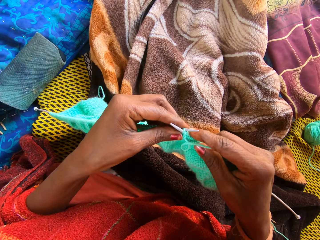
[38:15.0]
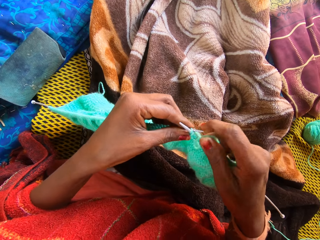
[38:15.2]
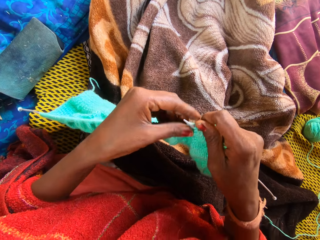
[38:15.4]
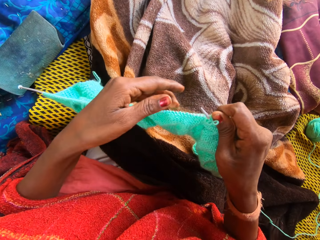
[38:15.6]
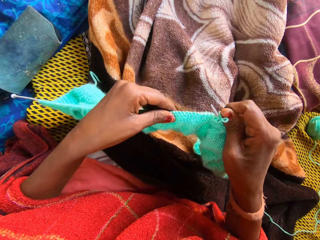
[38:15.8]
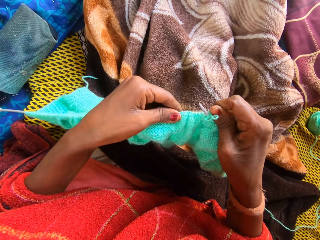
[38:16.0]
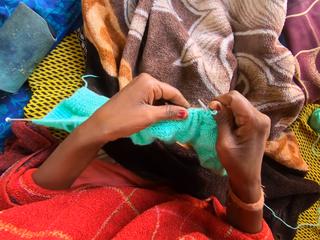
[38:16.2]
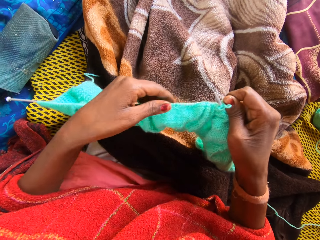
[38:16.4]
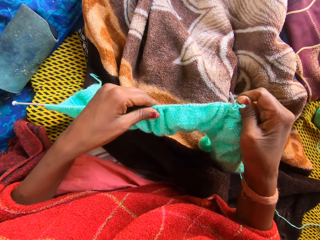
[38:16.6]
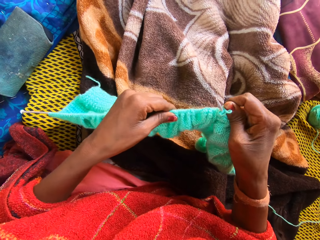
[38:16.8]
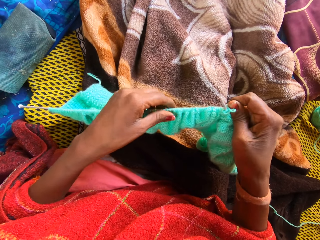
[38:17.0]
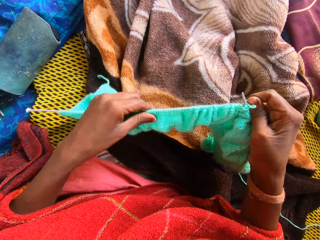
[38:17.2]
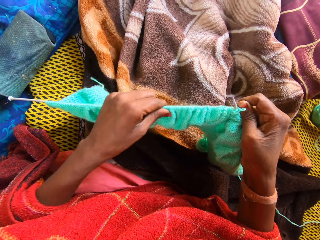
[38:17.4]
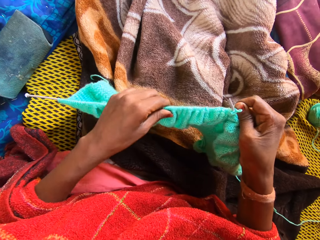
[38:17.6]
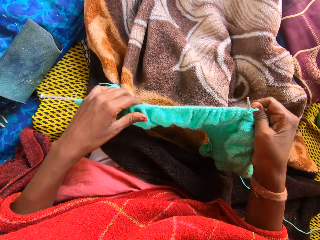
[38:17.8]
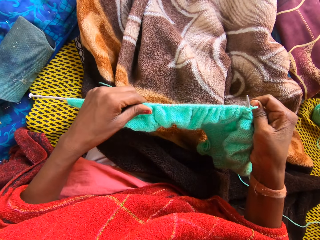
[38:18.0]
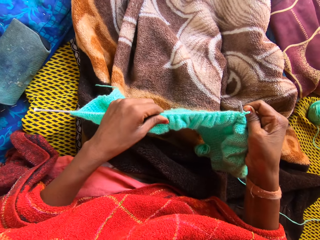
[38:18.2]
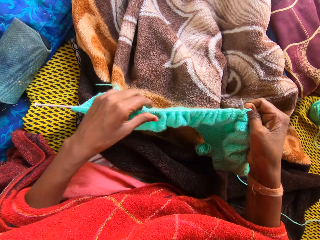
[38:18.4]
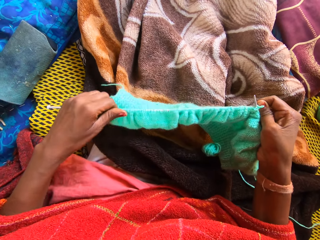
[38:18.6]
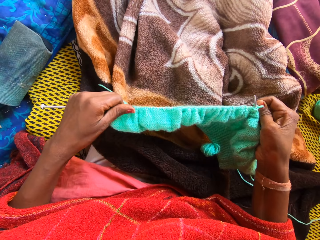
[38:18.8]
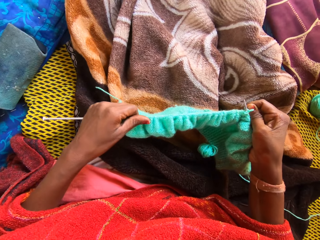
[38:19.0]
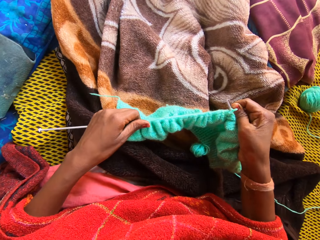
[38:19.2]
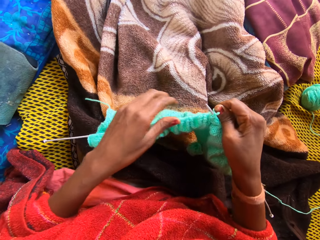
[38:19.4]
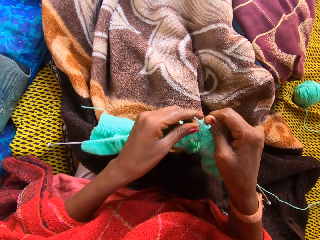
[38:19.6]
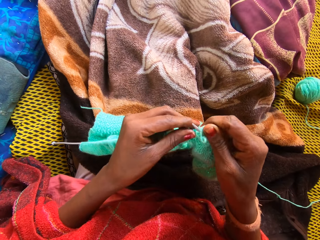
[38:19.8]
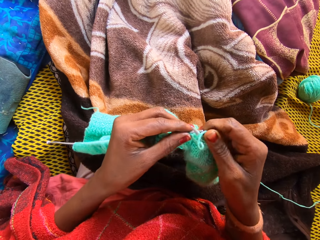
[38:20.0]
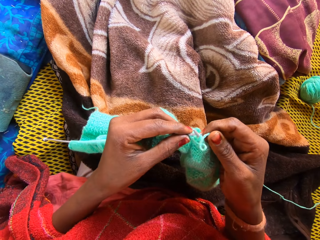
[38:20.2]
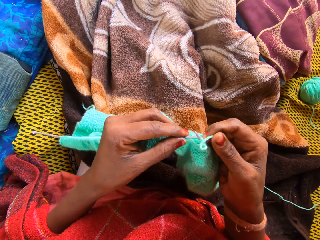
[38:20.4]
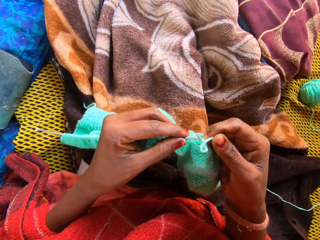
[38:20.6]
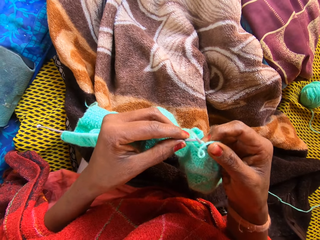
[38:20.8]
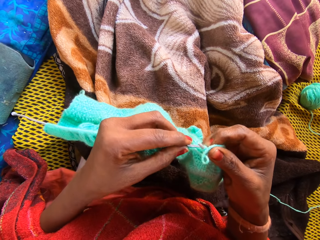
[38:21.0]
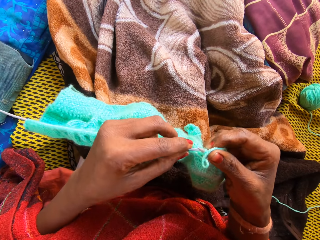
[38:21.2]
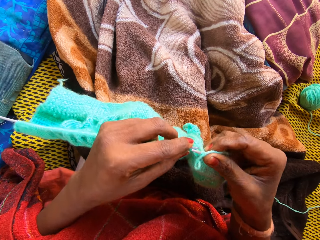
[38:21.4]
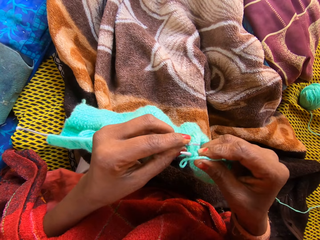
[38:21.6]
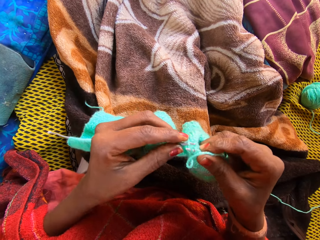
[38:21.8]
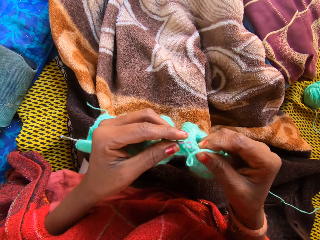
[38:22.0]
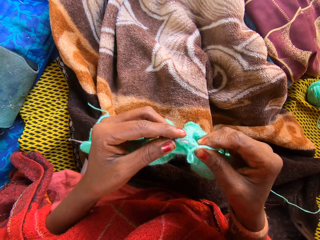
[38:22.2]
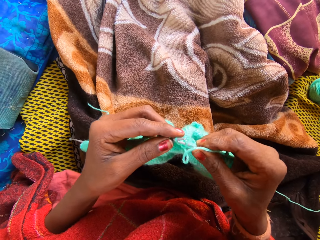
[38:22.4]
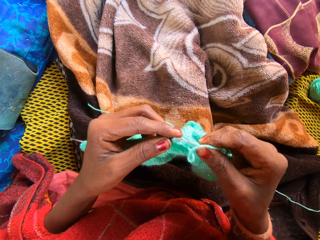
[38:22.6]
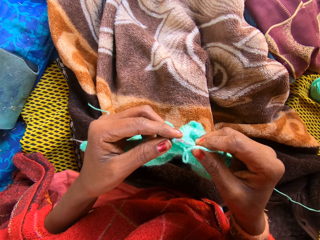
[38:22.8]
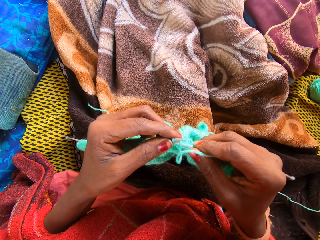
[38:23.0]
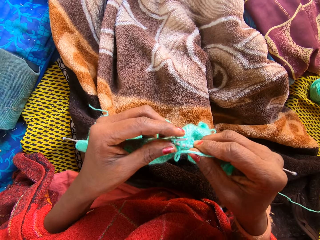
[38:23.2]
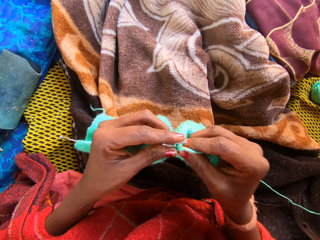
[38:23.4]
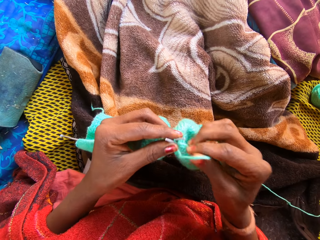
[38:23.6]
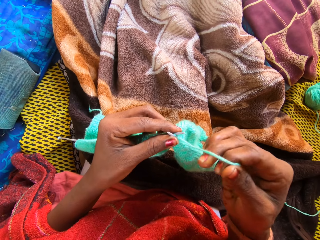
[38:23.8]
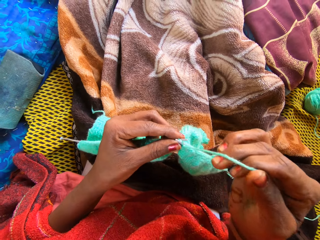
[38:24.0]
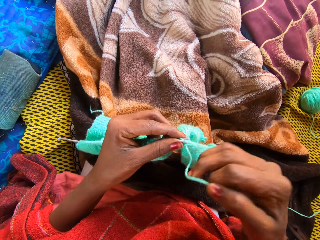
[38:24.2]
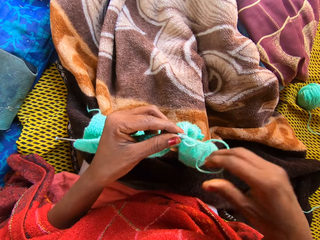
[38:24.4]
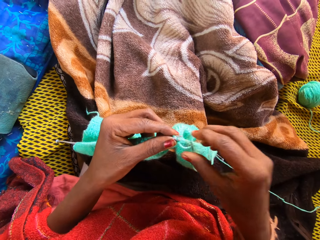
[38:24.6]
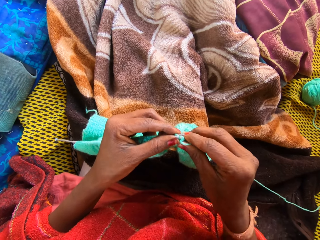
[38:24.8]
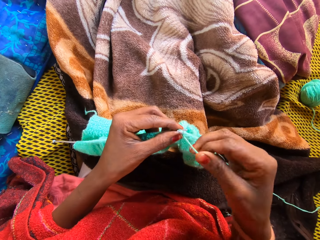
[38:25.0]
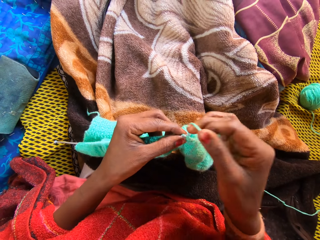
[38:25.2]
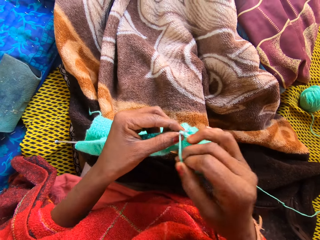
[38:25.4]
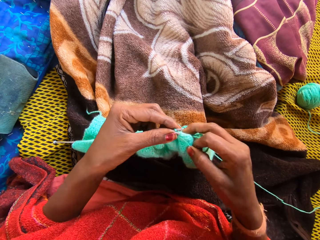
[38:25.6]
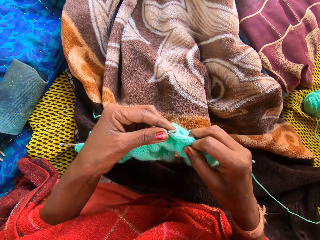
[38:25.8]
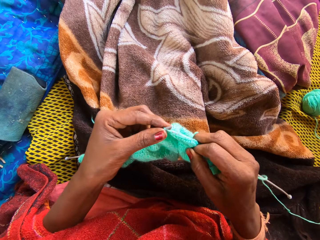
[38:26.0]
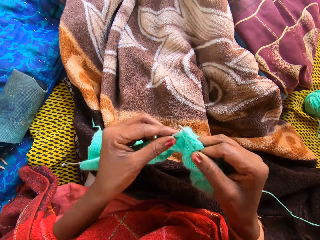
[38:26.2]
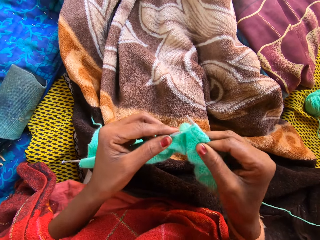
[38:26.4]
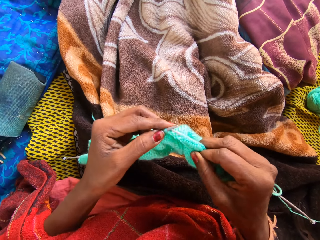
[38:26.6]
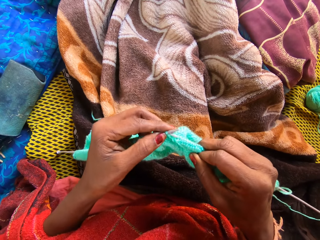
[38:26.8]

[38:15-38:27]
The camera wearer adjusts the yarn with her left hand. She holds a part of the yarn and the knitting pin with her right hand. She pulls the fabric with her left hand. She knits the yarn with the knitting pins. She holds the thread on her right hand.

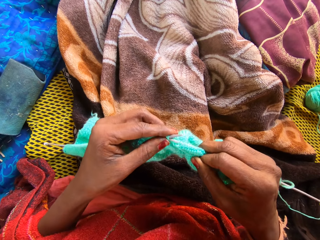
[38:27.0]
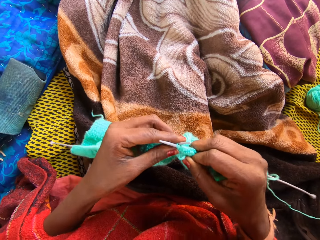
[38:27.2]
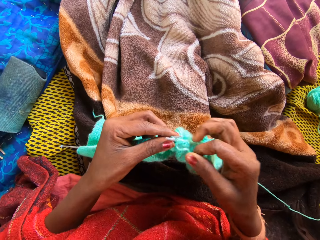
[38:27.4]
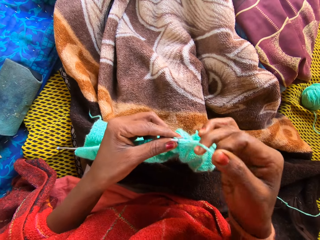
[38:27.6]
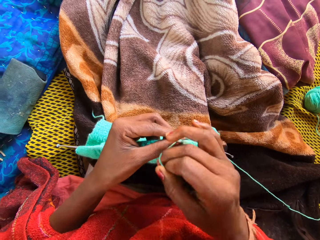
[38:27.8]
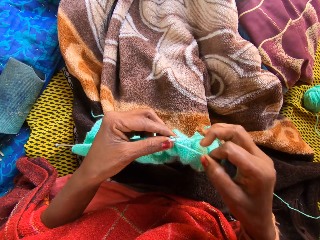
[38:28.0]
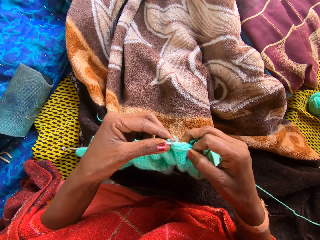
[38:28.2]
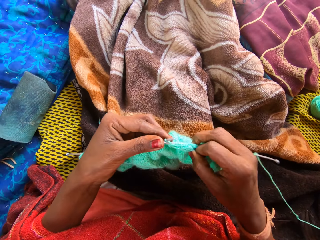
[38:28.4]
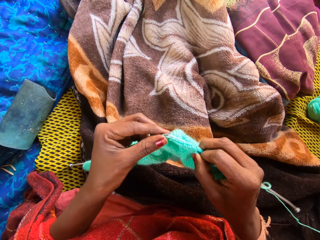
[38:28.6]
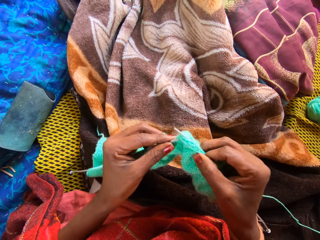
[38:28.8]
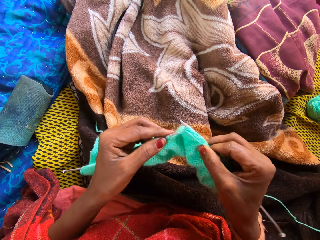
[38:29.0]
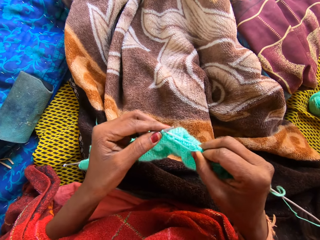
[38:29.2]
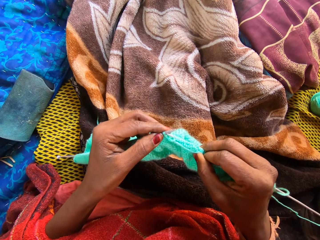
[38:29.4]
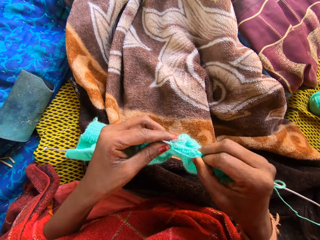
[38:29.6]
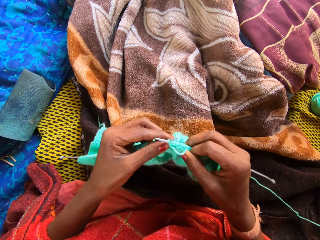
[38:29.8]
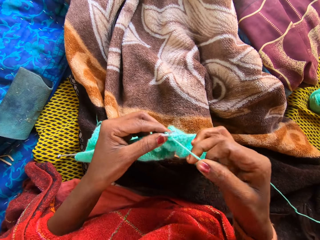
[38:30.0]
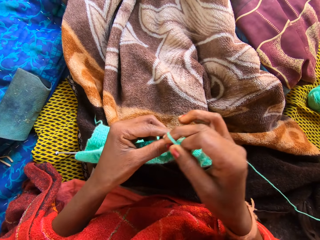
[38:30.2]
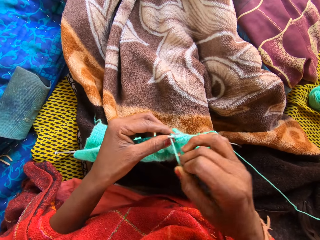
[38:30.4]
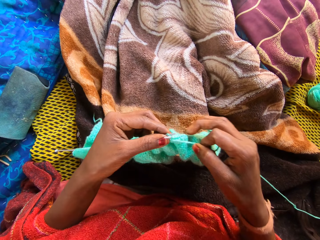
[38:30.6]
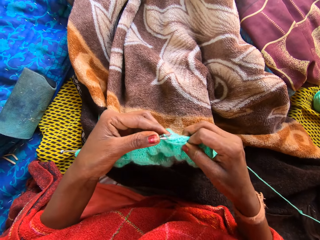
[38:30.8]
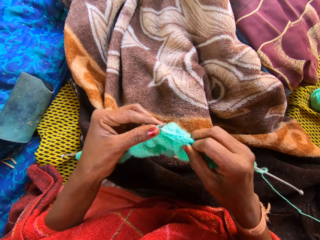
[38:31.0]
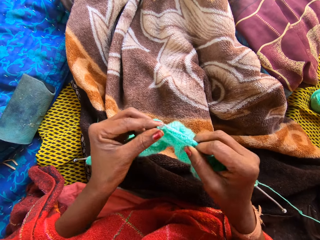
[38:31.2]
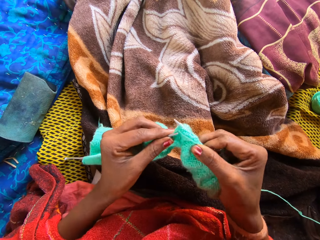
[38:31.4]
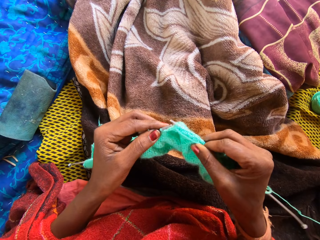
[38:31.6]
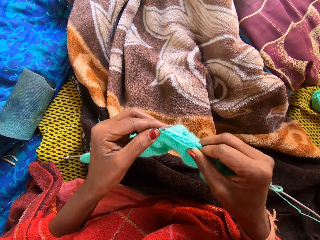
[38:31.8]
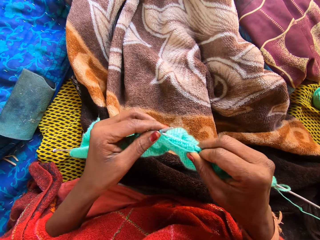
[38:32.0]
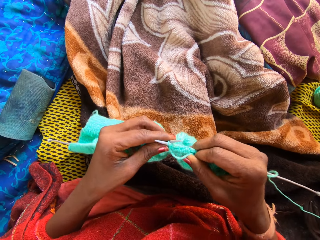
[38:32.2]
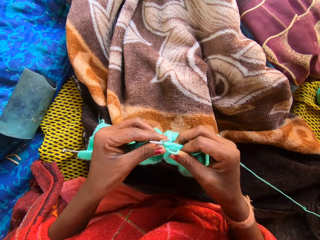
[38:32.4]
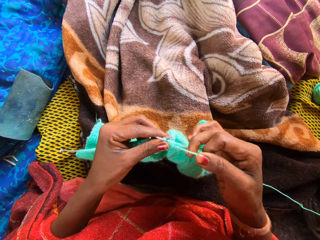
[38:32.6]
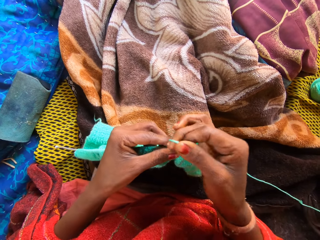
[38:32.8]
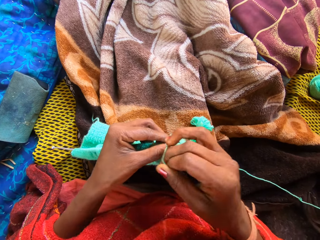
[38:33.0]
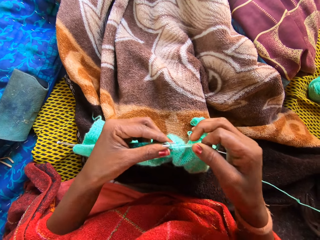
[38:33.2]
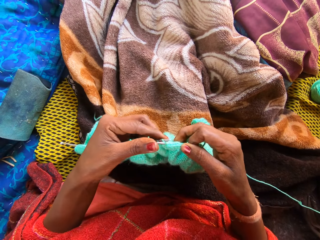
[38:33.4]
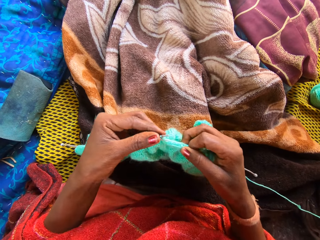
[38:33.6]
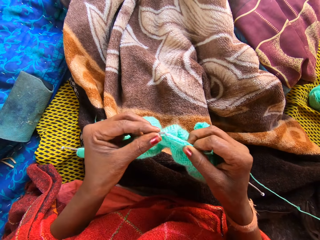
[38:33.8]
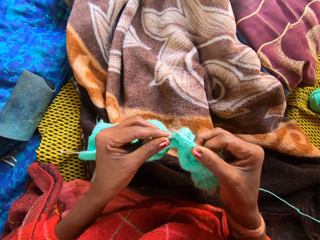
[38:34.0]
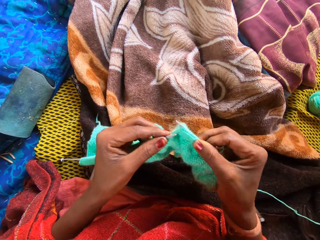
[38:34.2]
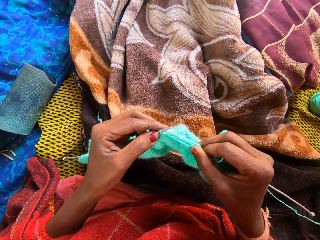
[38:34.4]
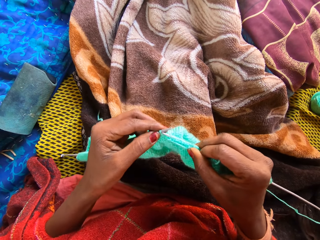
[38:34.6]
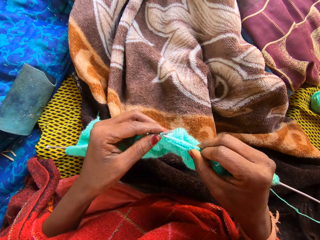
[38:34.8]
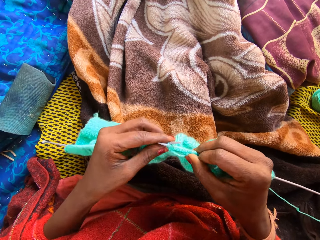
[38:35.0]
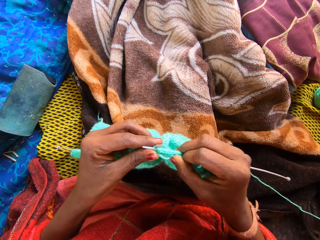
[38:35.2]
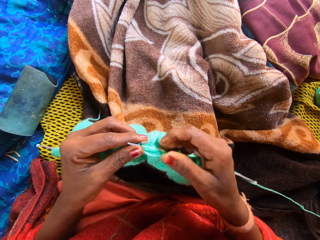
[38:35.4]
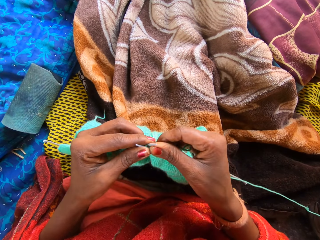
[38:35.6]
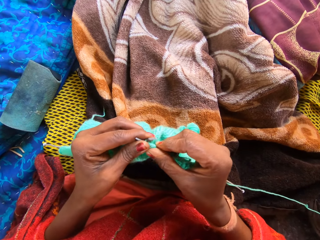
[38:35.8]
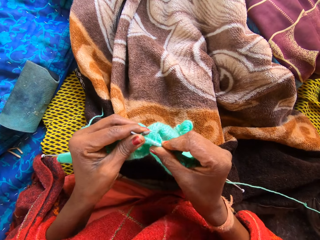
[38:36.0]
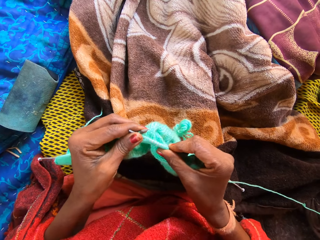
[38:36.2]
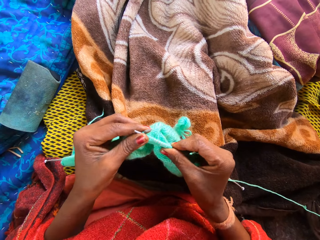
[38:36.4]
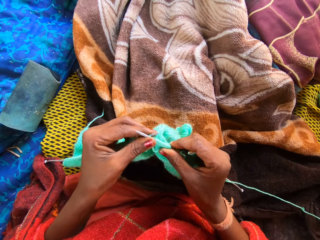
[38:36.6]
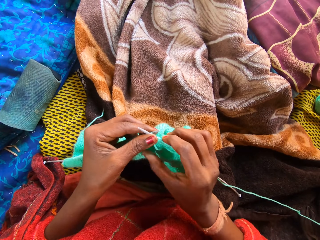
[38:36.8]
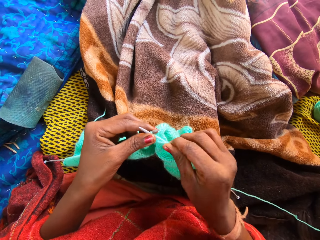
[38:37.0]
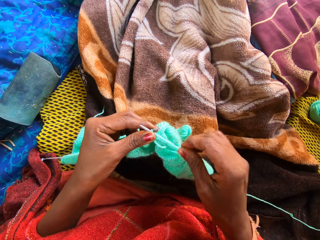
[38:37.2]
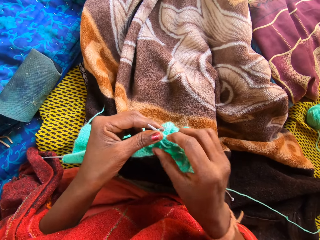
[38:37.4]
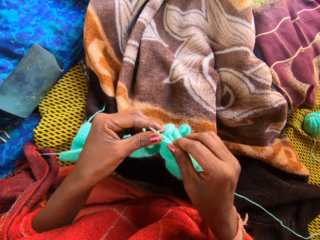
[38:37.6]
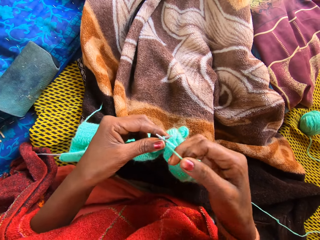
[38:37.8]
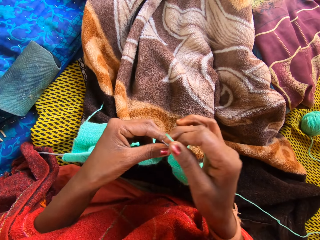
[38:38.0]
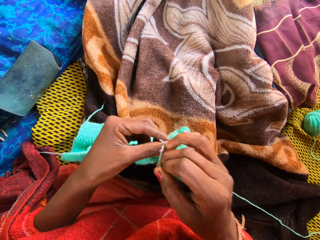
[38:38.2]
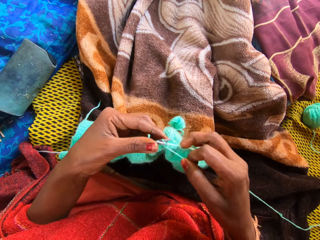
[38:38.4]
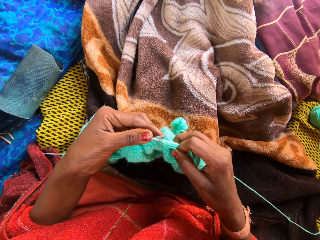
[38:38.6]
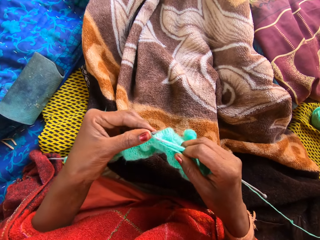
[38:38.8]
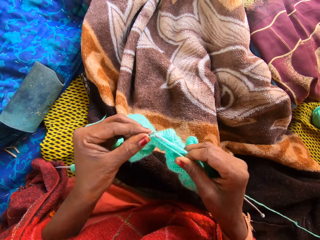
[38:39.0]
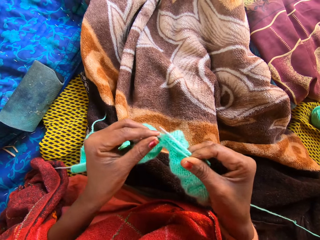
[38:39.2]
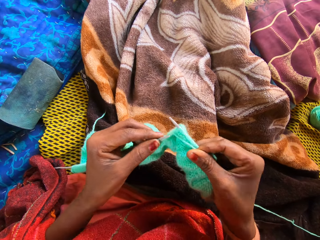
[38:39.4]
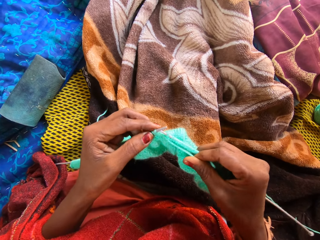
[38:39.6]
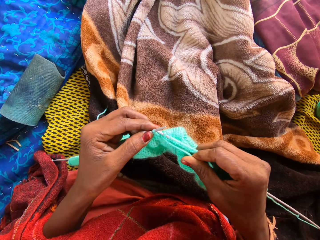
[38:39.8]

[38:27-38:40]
The camera wearer knits the fabric. They hold the fabric. They knit the fabric. They roll the thread on the knitting needle.
